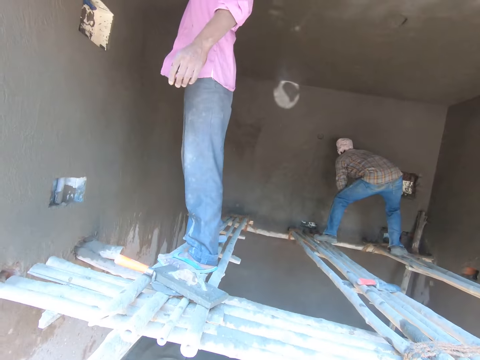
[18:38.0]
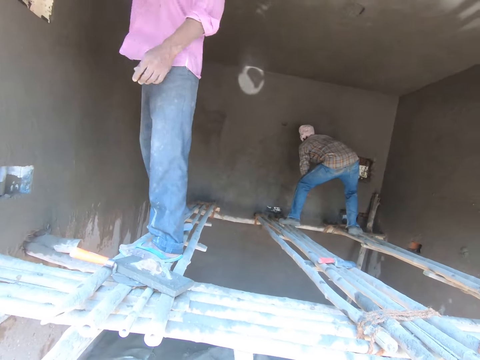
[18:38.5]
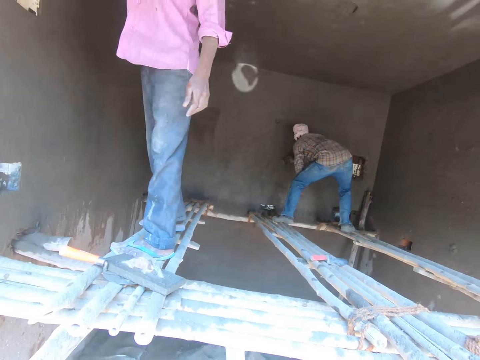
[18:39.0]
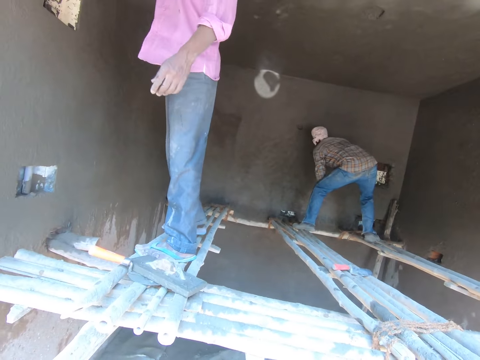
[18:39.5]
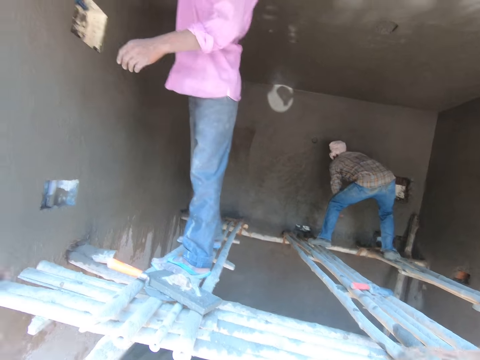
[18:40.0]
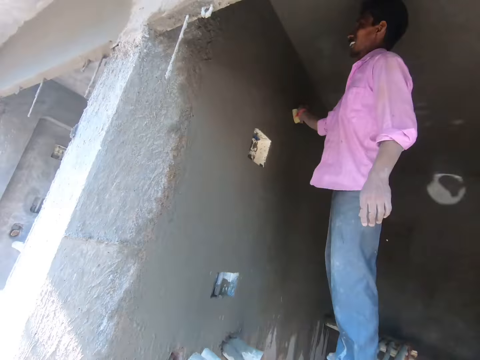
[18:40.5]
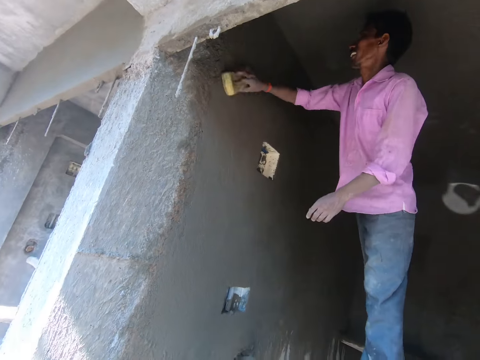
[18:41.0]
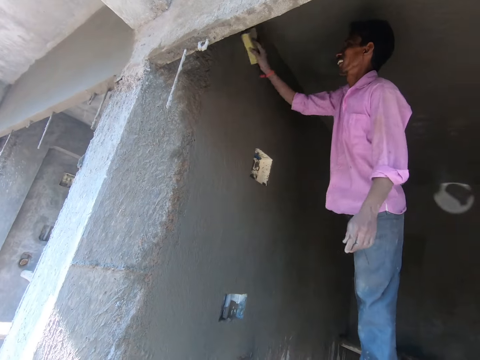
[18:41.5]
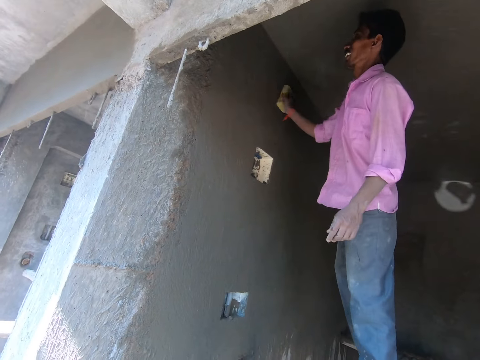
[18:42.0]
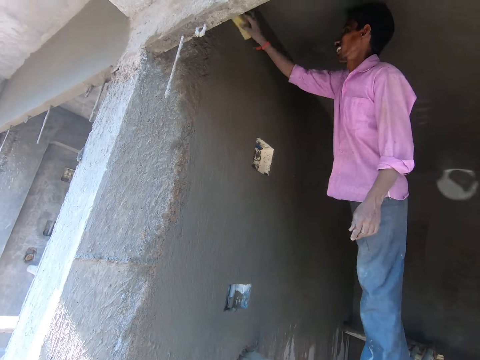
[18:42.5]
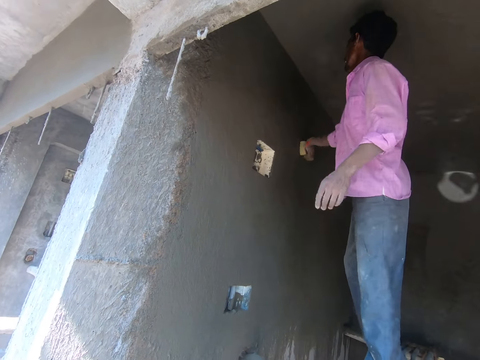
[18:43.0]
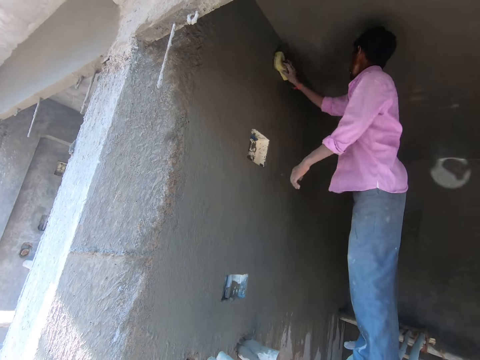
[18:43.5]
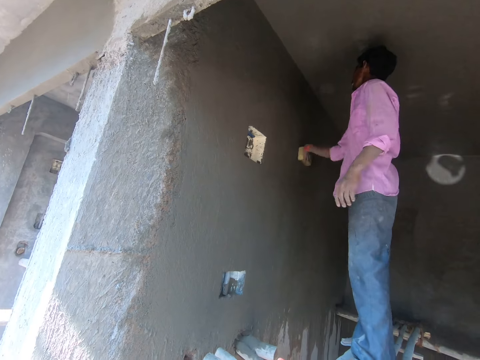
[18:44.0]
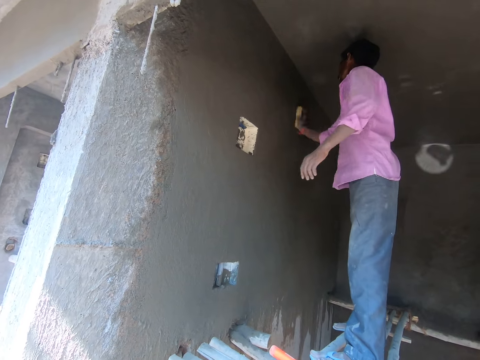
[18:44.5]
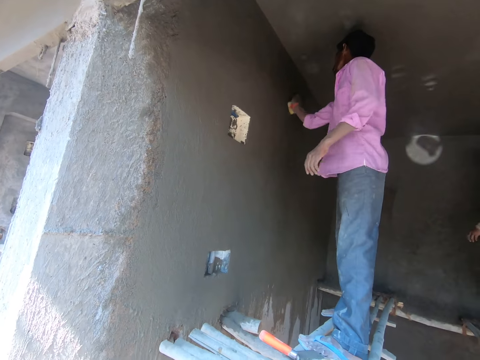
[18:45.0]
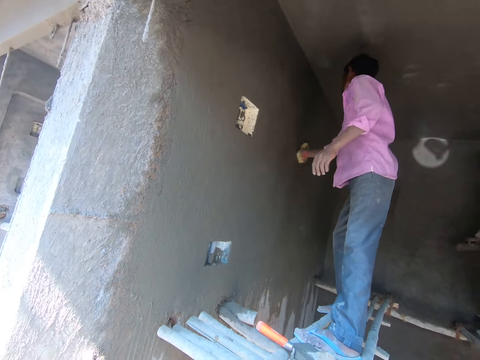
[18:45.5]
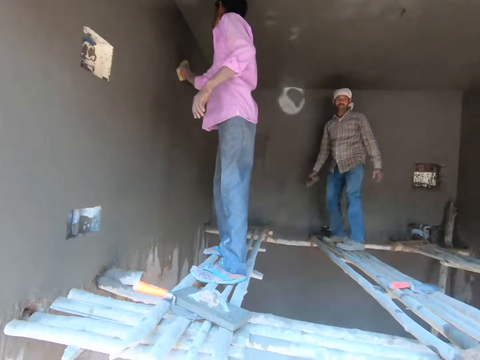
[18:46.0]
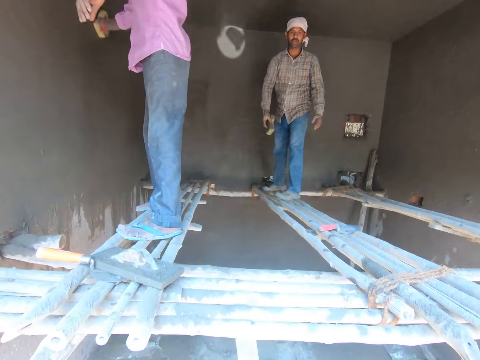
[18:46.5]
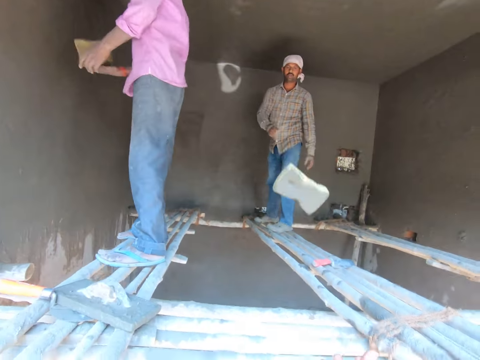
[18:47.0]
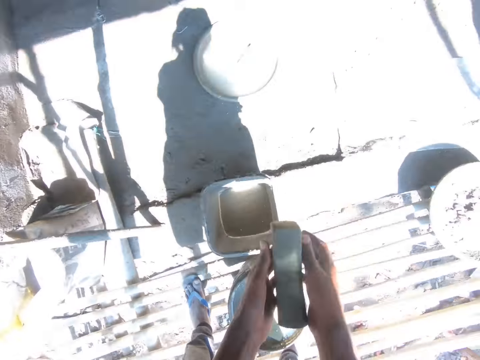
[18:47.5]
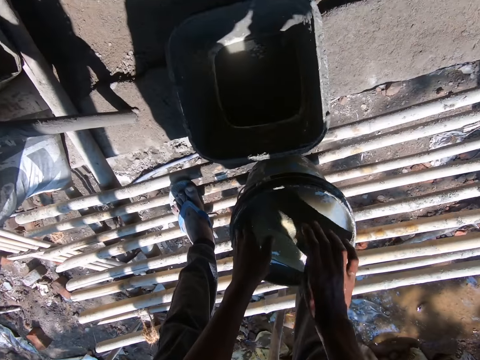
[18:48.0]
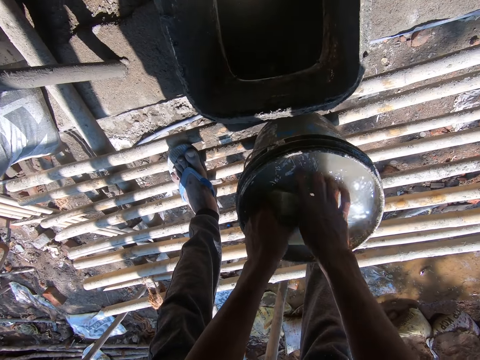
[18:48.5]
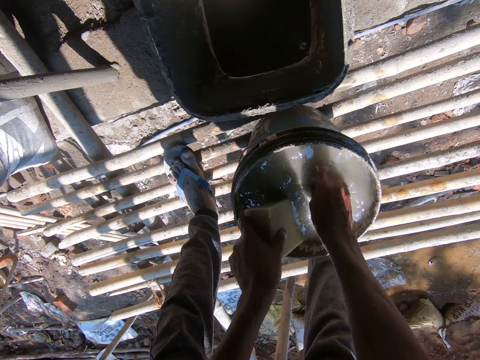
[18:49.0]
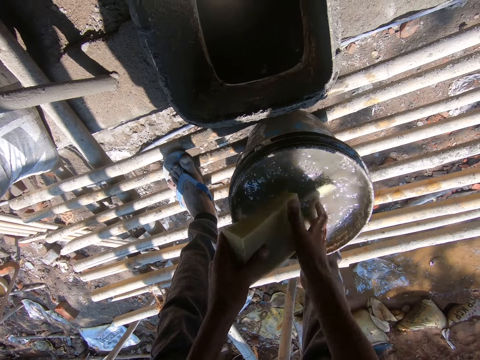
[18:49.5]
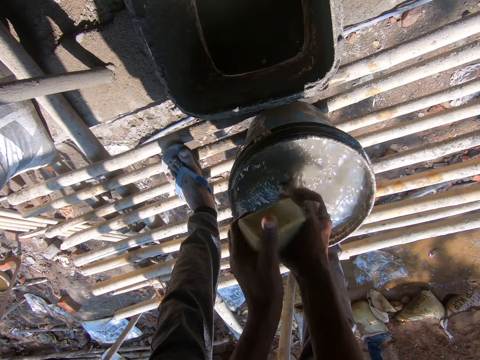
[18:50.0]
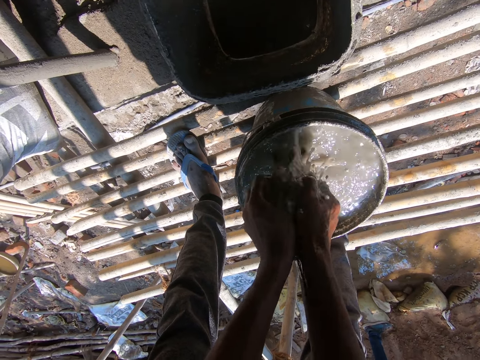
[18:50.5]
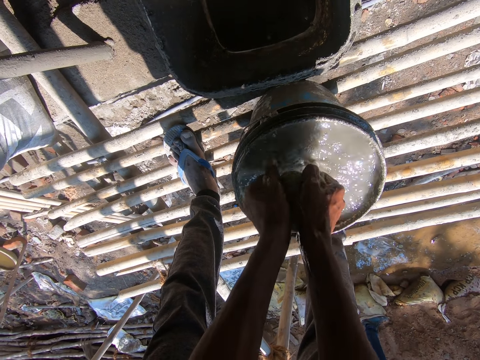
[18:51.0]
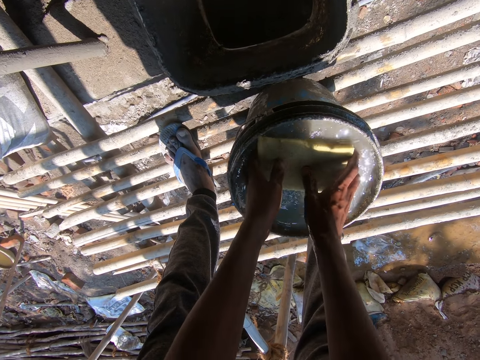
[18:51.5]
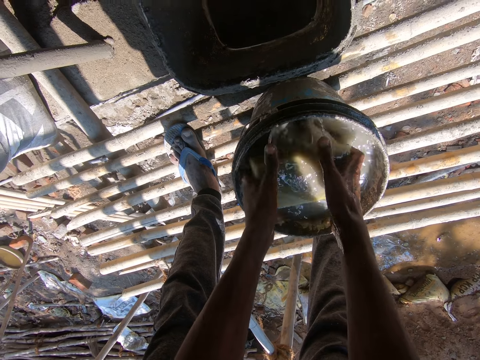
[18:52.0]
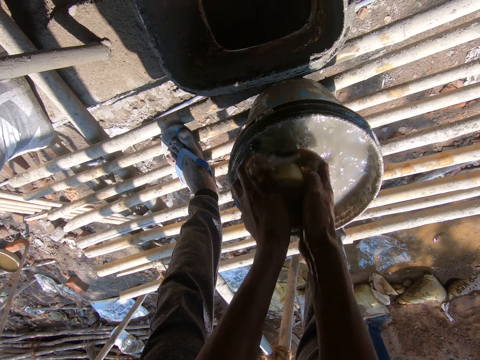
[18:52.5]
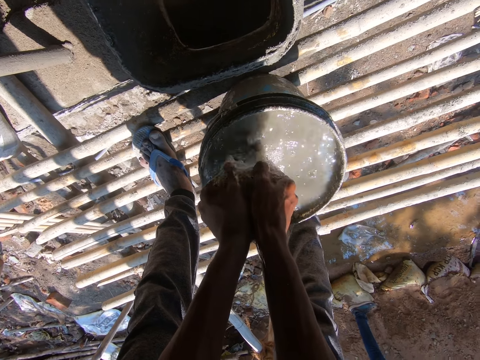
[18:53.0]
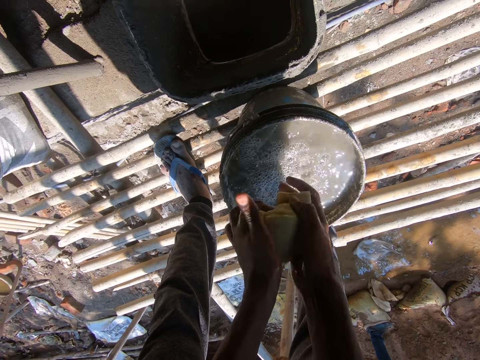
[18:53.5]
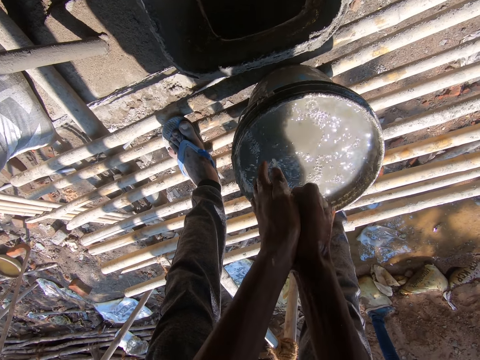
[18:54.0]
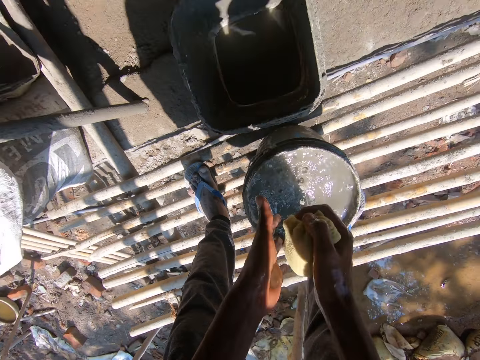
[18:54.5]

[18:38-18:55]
A man throws the foam to the camera wearer with his right hand. The camera wearer dips the foam into the bucket of water with both hands. He picks a foam from the bucket of water with his left hand. He squeezes the foam in the bucket of water with both hands. The man interacts with another man.

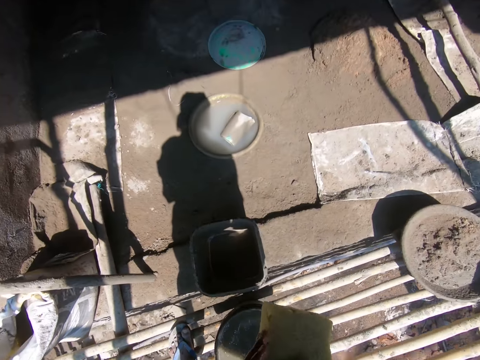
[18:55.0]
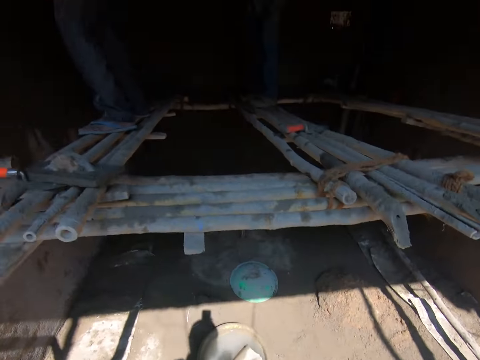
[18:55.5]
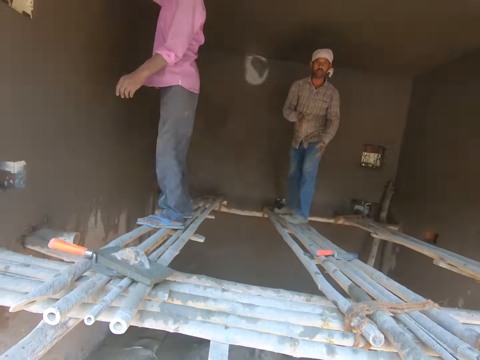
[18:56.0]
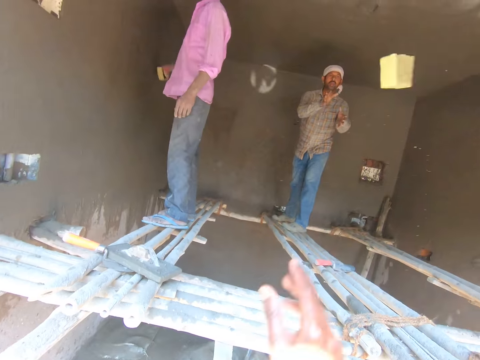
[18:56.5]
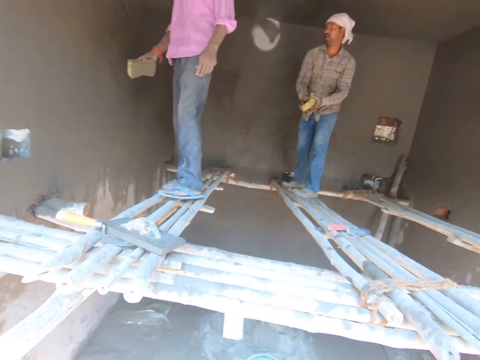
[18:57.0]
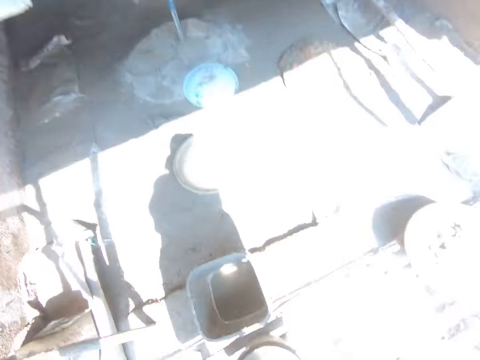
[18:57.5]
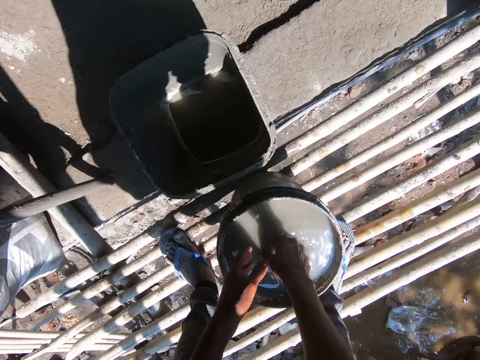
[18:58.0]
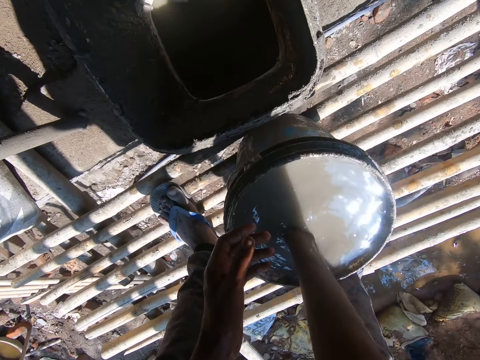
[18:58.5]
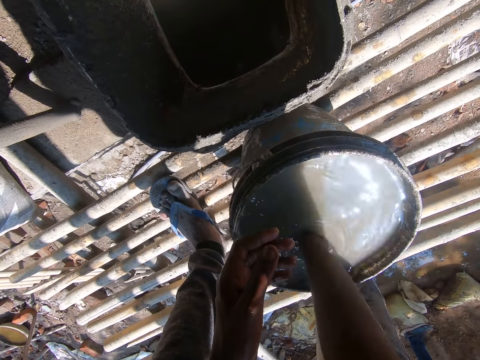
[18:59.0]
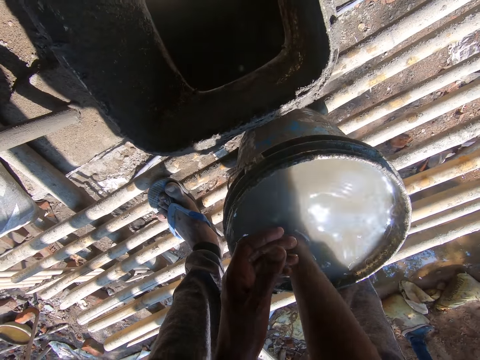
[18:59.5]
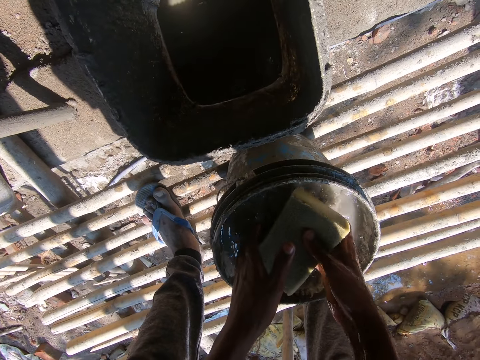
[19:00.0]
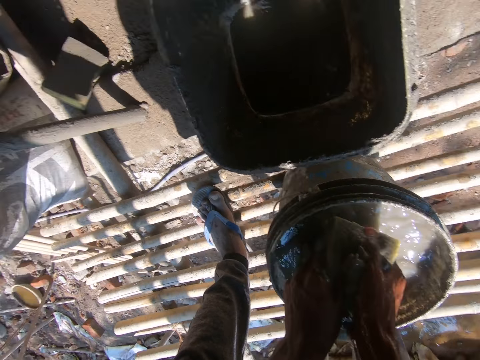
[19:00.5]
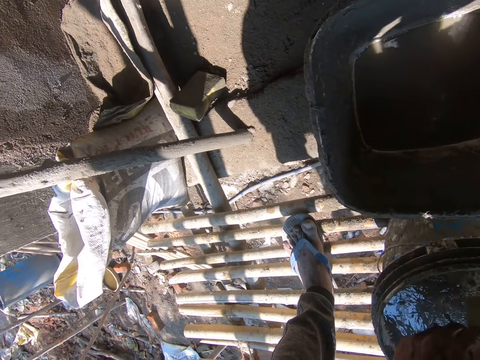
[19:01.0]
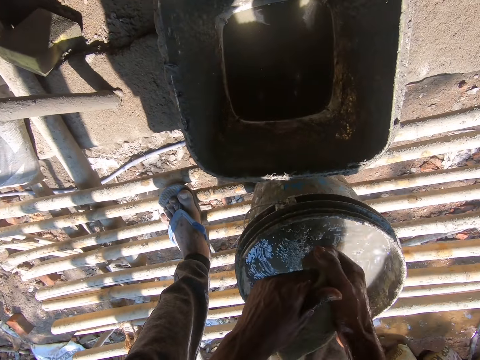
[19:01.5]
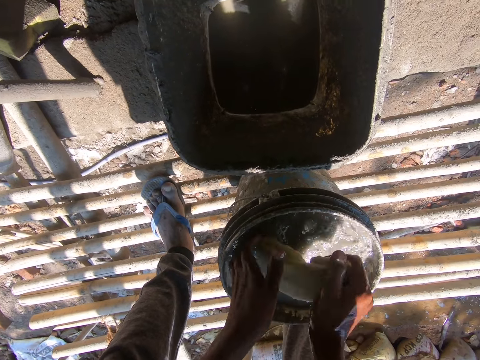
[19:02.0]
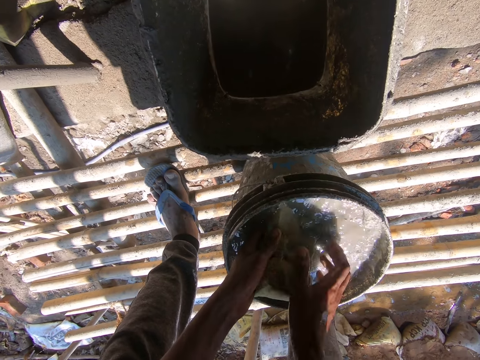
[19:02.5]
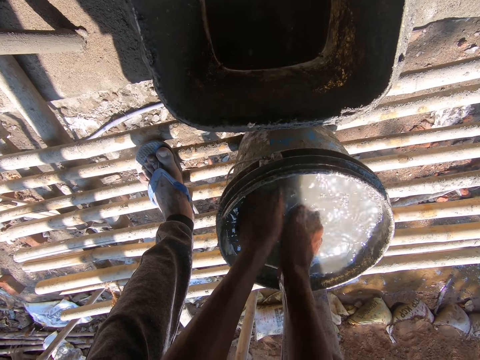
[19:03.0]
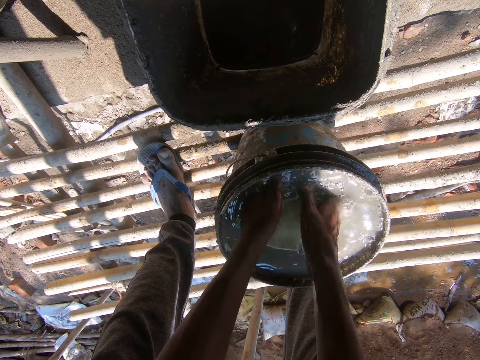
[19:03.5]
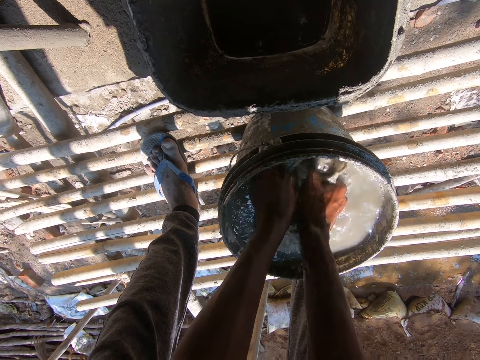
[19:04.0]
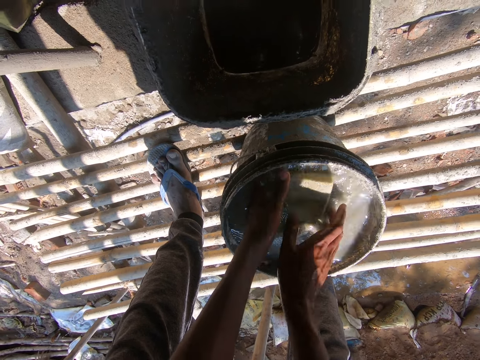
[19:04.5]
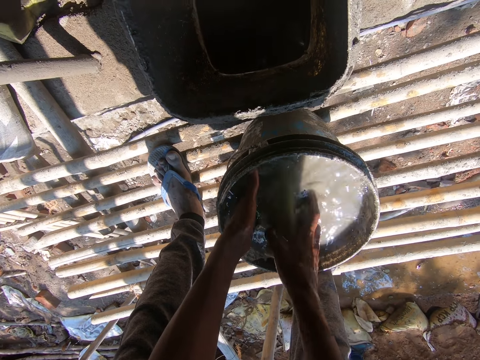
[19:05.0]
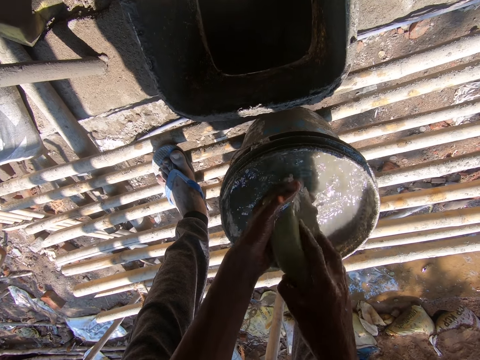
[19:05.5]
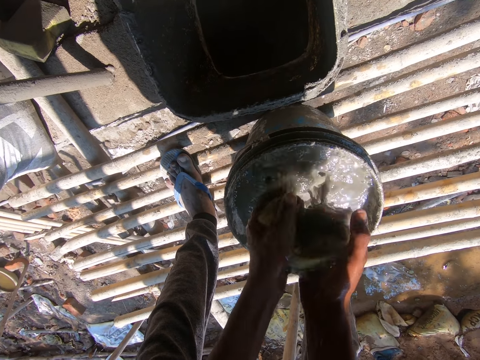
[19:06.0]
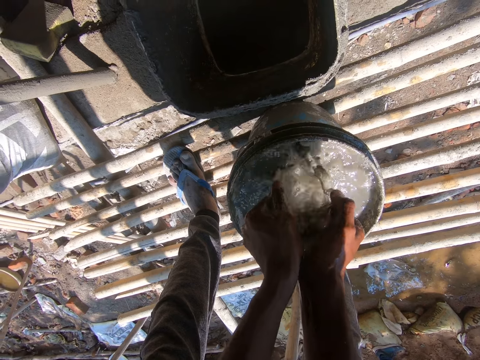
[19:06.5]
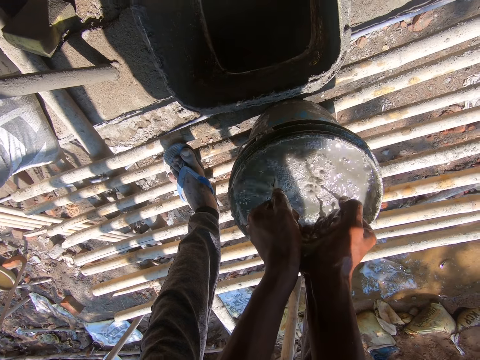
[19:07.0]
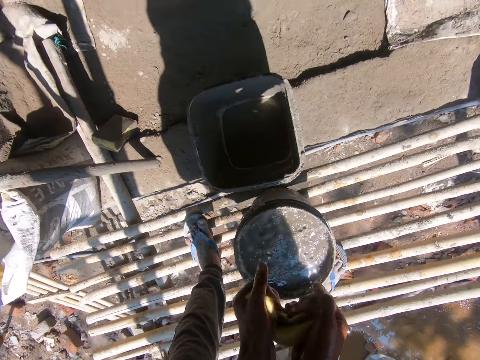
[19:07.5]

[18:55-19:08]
A man cleans the wall with the foam or sponge in his right hand. The camera wearer throws the foam to another man with his right hand. He interacts with the first man. He picks a foam from the bucket of water with his left hand. He squeezes the foam in the bucket of water with both hands. He dips the sponge in water. He washes the sponge. The other man interacts with the first man. The camera wearer squeezes the sponge.
